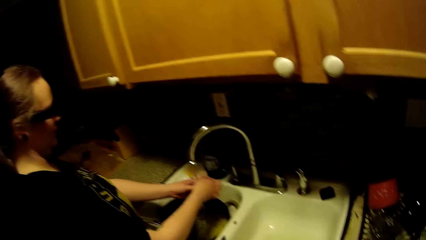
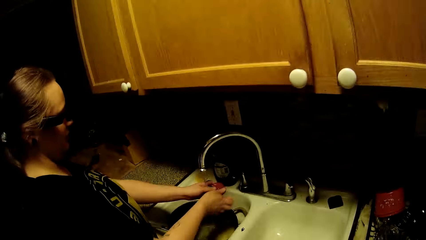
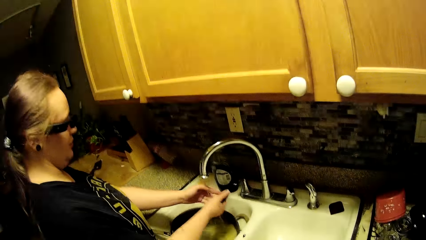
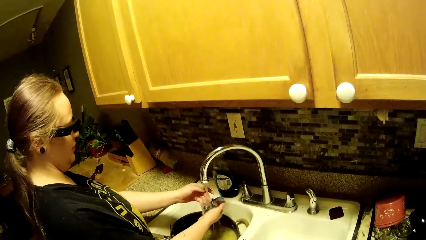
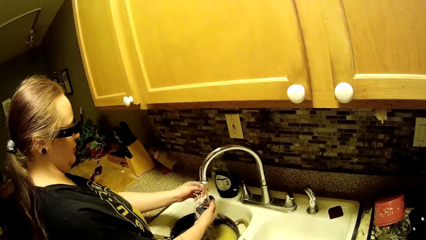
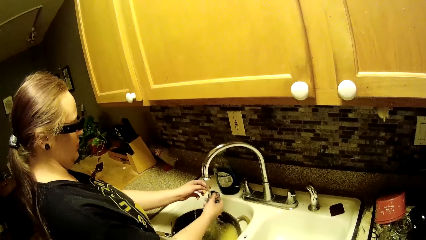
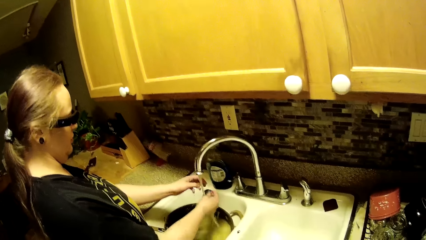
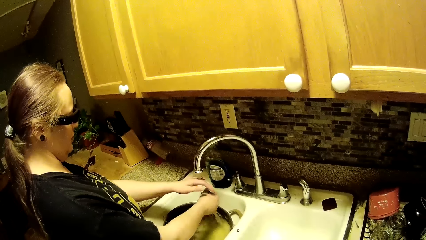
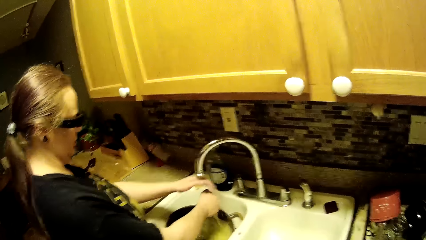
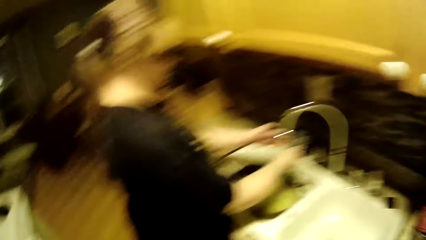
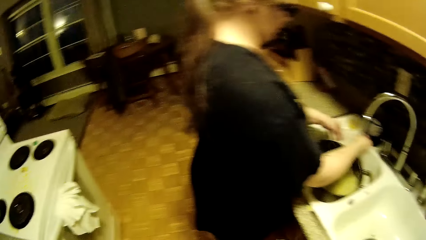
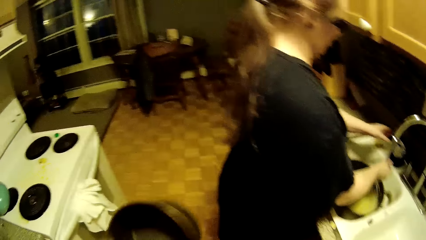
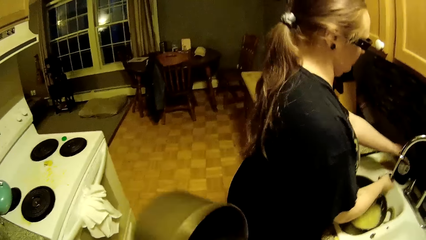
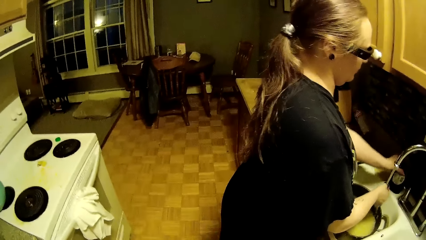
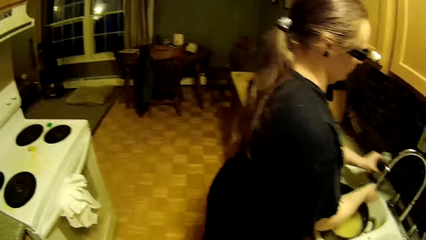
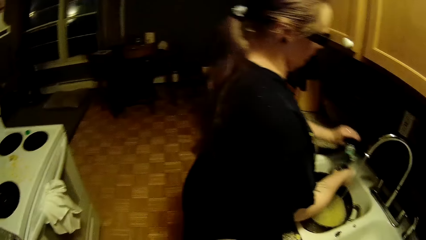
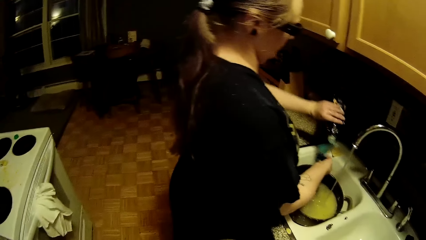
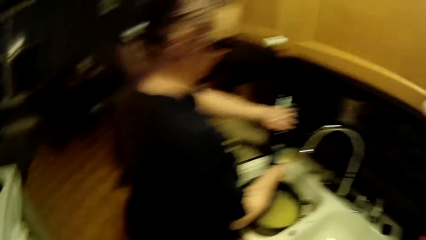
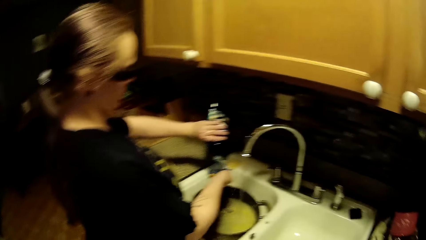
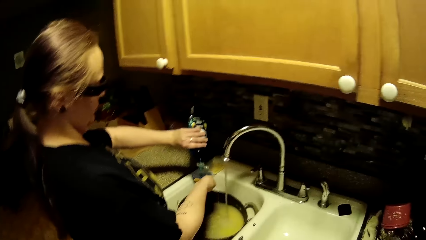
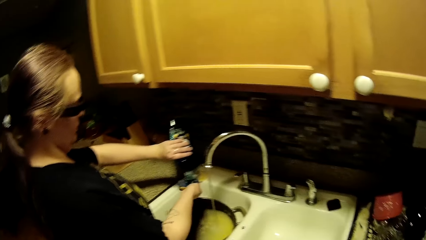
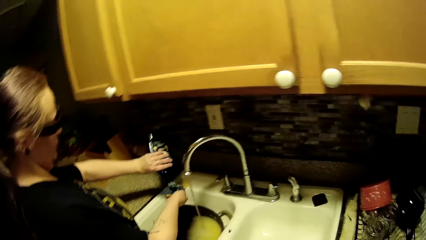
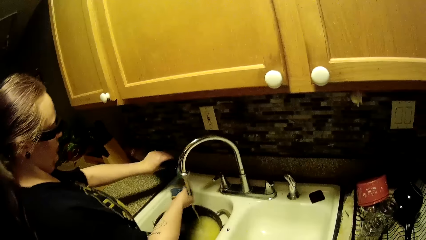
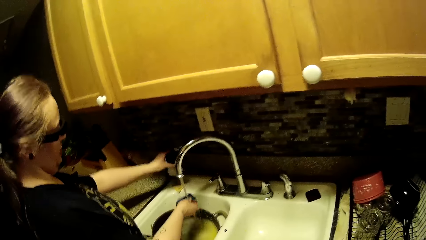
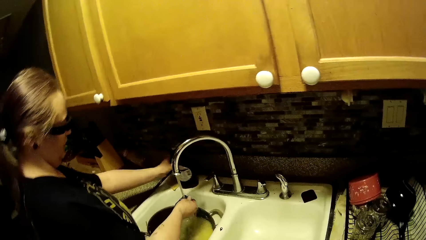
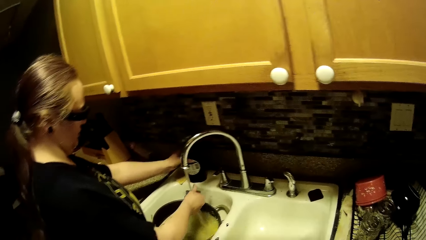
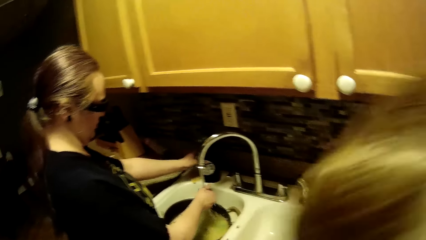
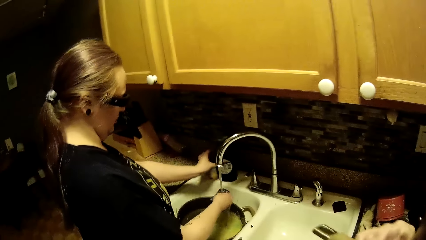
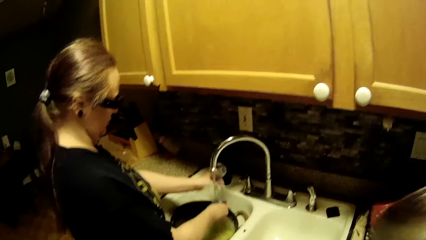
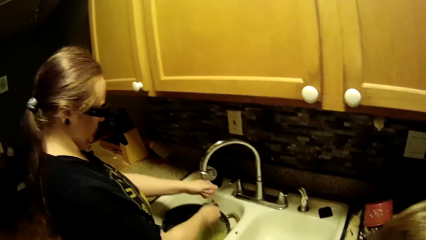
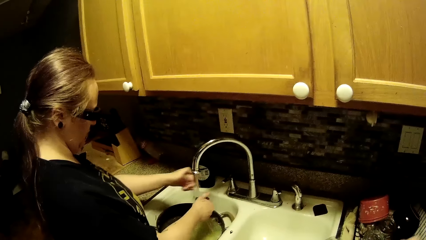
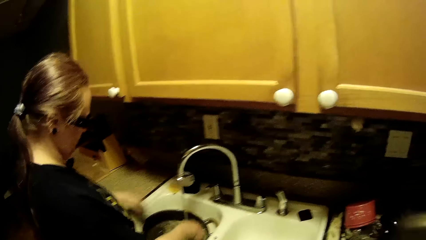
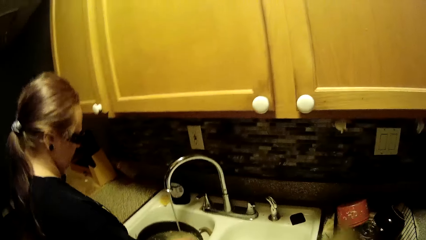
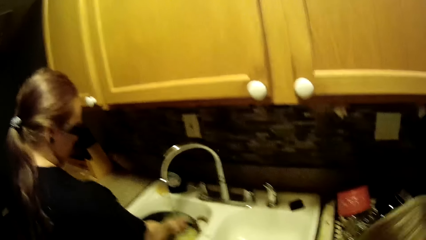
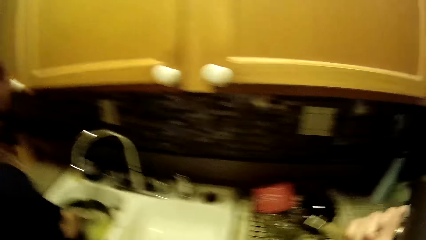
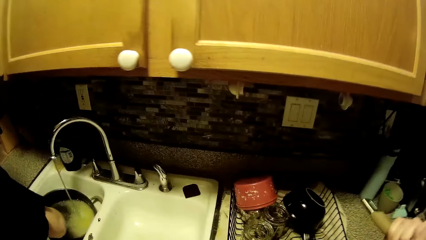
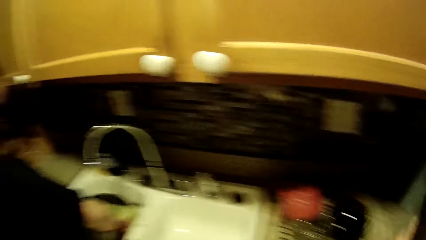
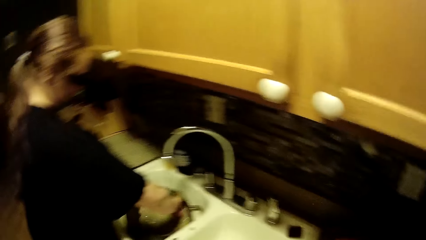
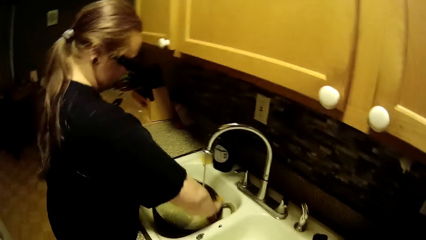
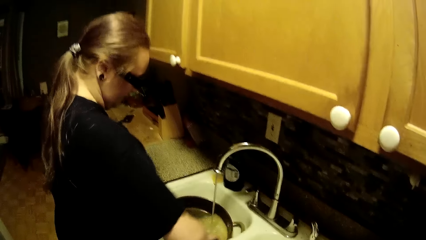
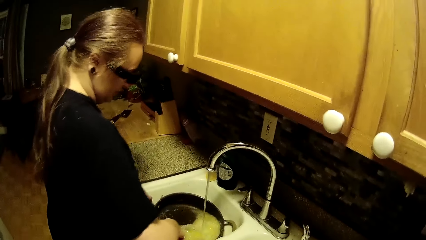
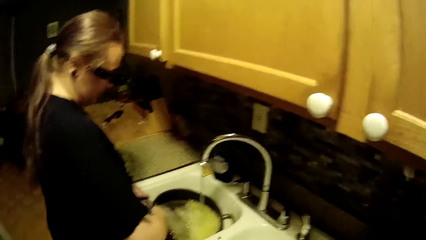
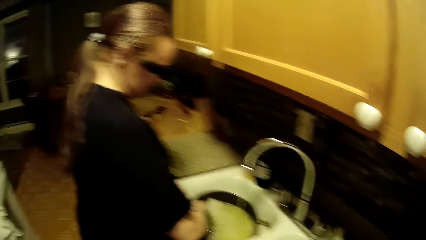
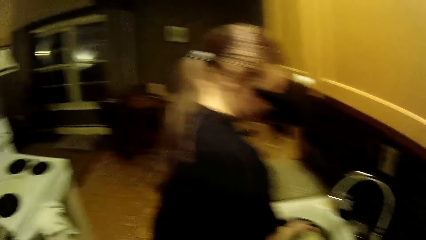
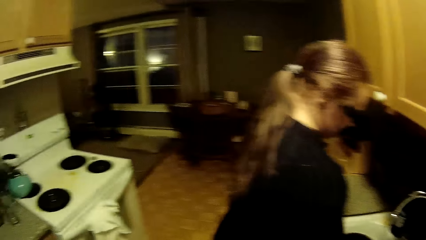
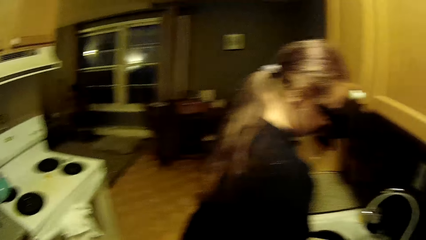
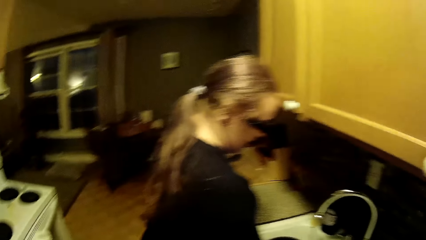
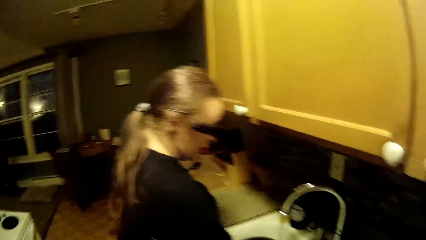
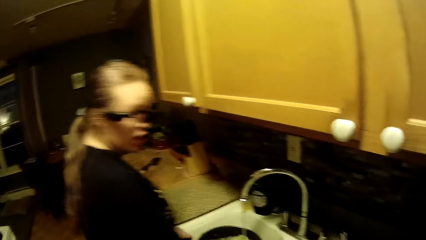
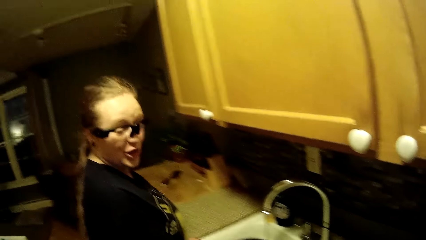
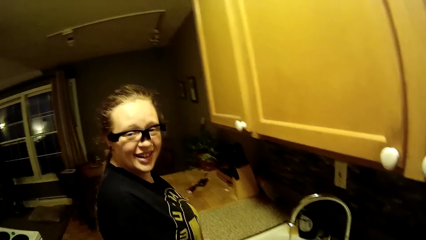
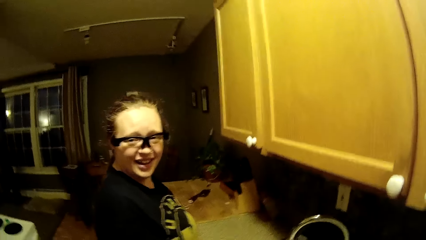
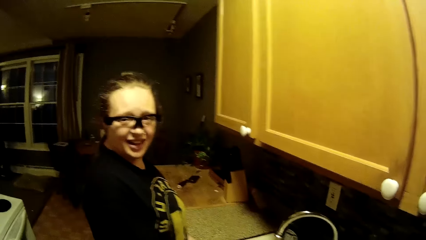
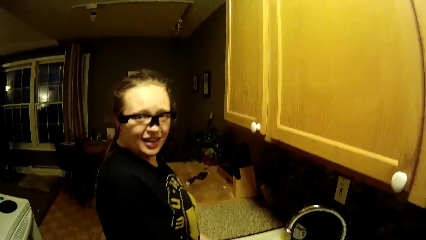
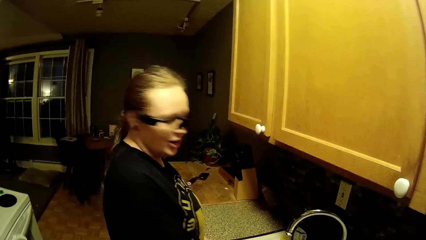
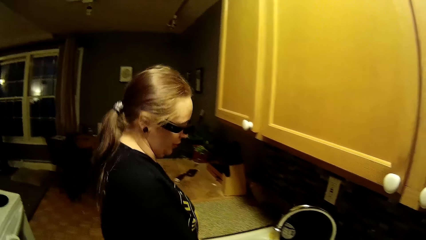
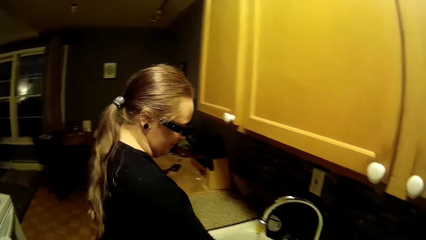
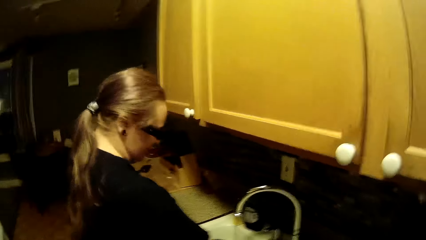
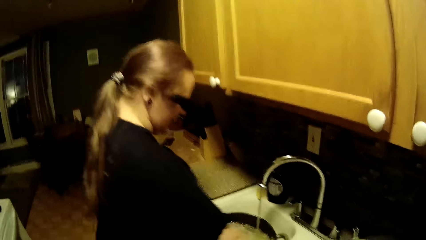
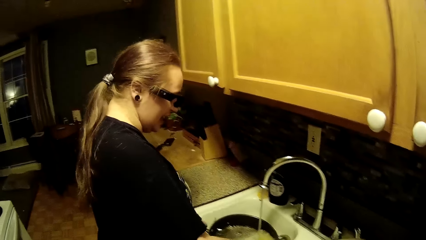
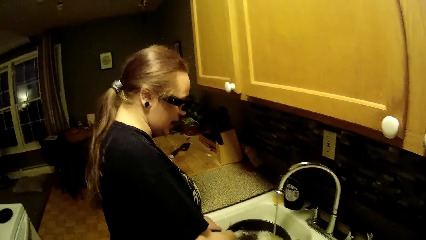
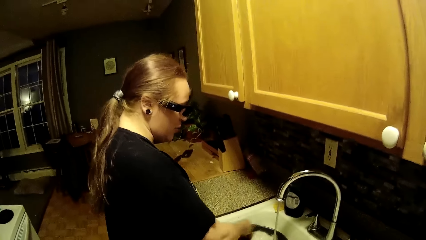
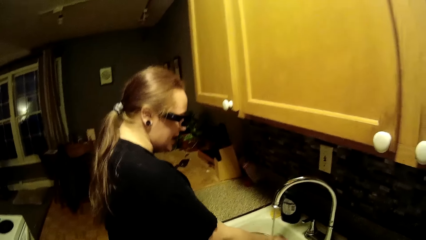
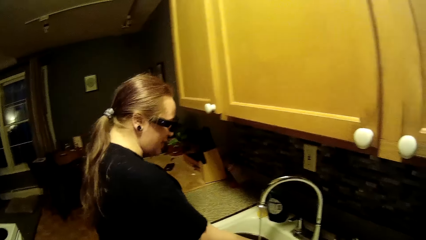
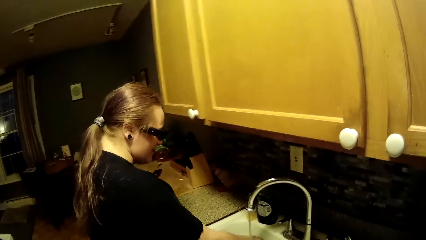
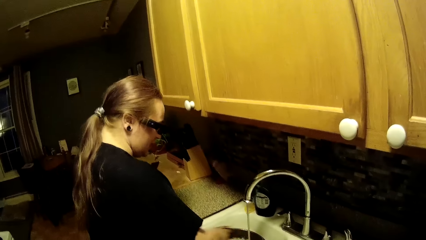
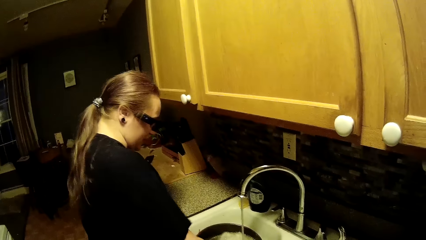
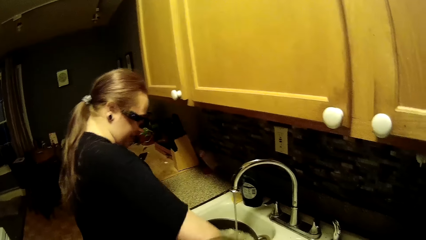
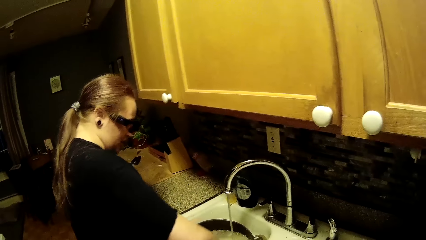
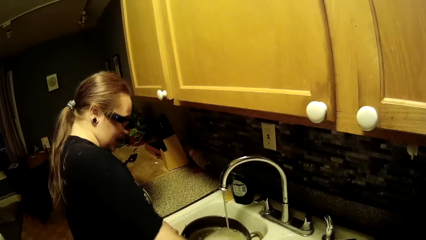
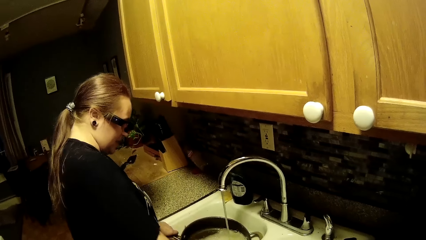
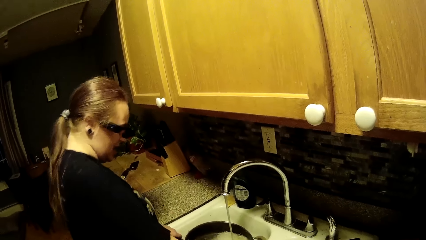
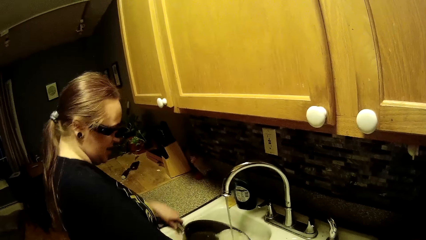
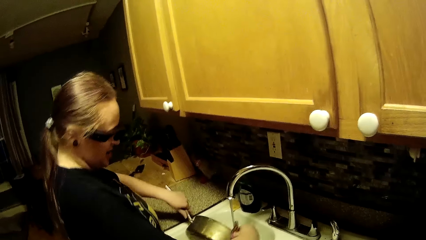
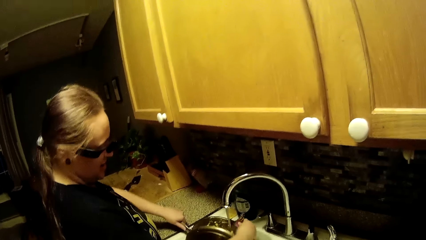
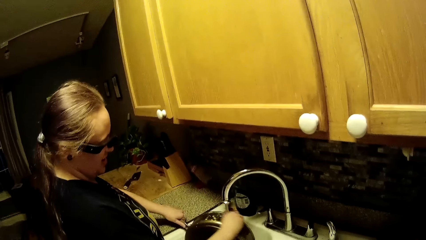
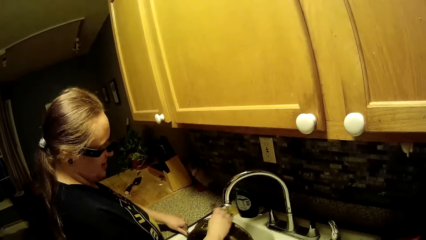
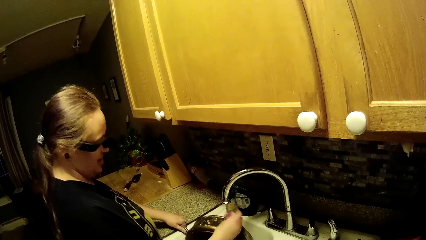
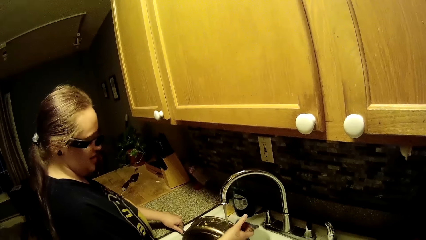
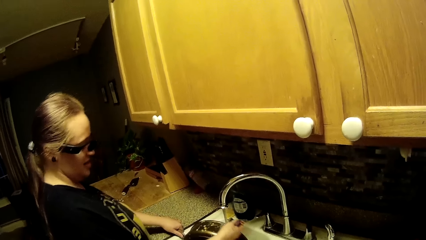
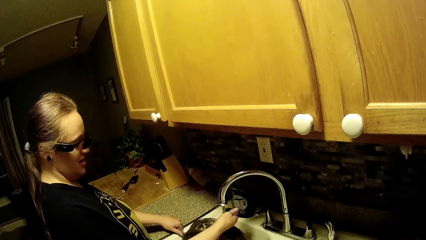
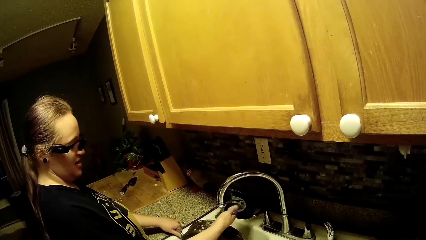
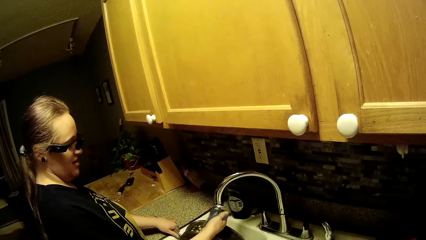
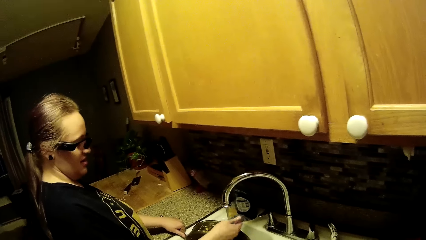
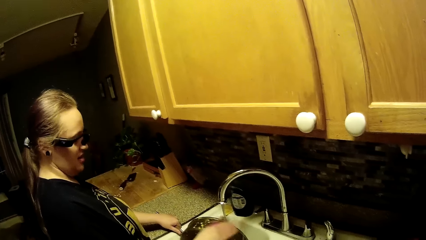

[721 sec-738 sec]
The woman rinses the sponge with both hands. The camera wearer moves the cooking pot. The woman picks up a liquid soap on the kitchen sink with her left hand. She pours the liquid soap with her left hand on the sponge in her right hand. She drops the liquid soap on the kitchen sink with her left hand. She rinses her left hand in the kitchen sink. The camera wearer moves the cooking pot. The woman washes the pan in the kitchen sink with both hands. She talks to the camera wearer. The woman washes the pan.
